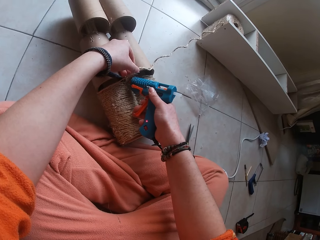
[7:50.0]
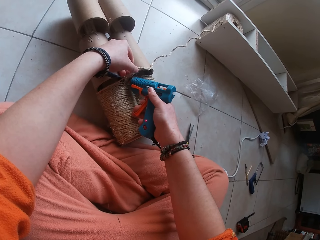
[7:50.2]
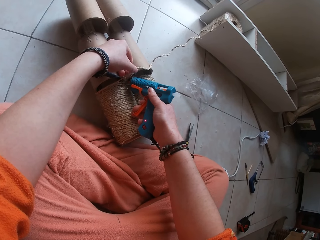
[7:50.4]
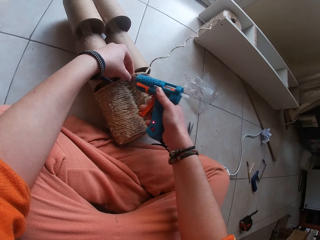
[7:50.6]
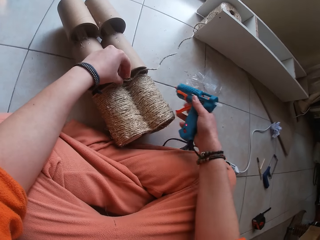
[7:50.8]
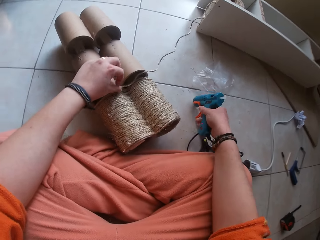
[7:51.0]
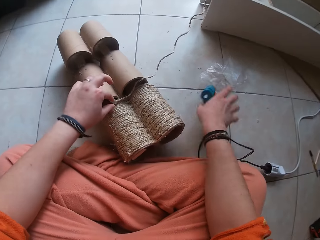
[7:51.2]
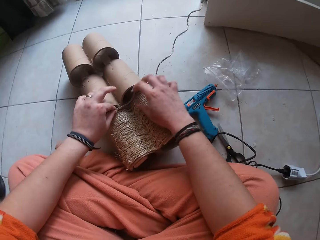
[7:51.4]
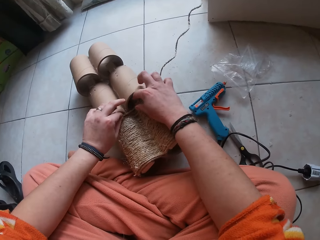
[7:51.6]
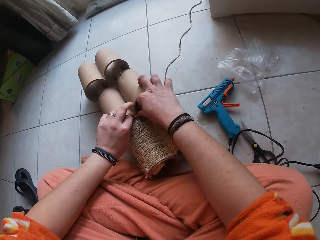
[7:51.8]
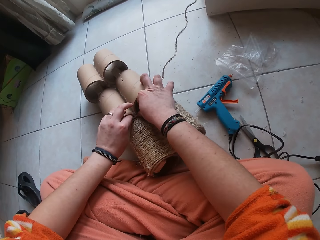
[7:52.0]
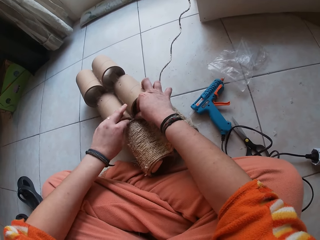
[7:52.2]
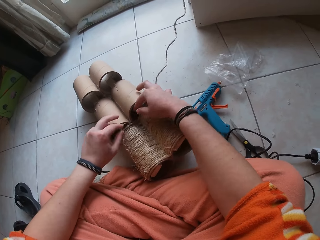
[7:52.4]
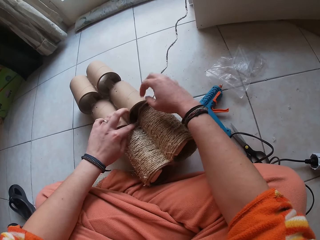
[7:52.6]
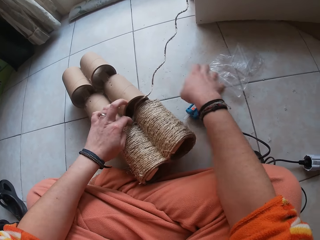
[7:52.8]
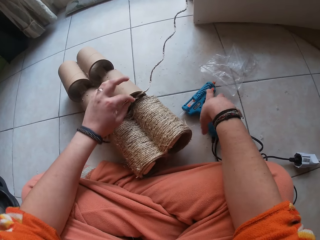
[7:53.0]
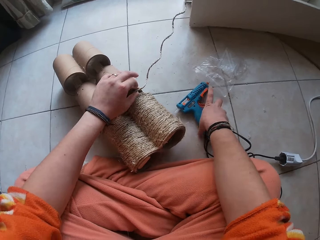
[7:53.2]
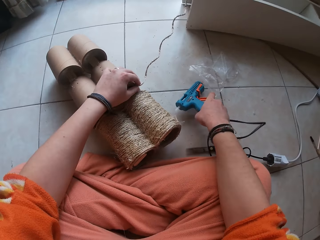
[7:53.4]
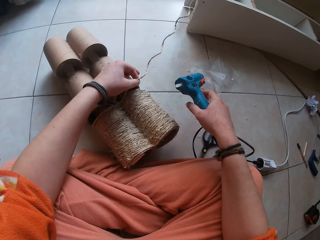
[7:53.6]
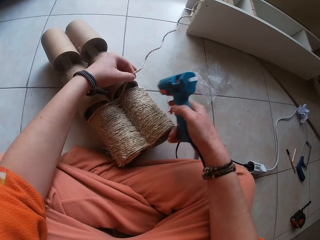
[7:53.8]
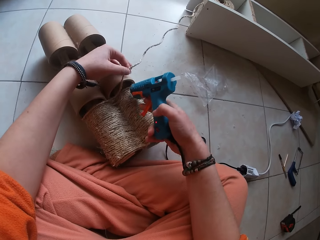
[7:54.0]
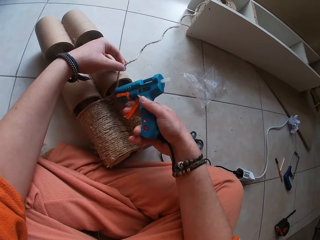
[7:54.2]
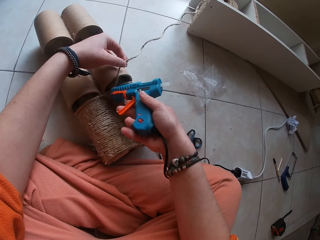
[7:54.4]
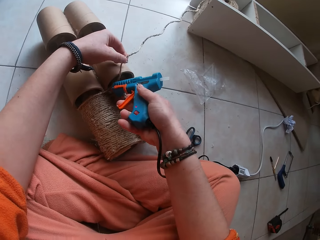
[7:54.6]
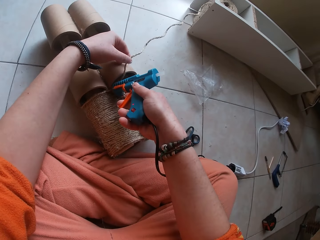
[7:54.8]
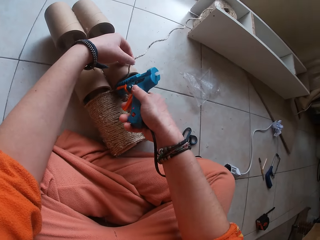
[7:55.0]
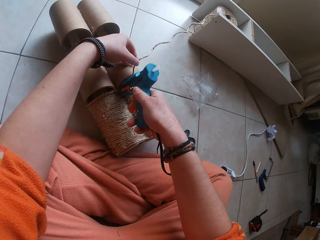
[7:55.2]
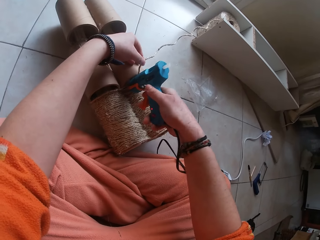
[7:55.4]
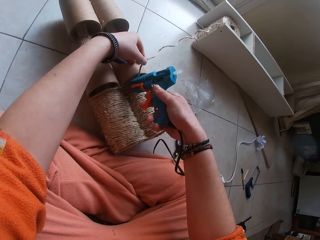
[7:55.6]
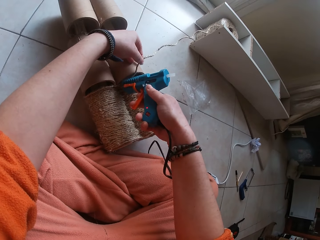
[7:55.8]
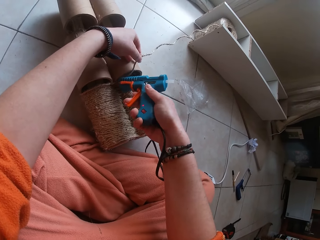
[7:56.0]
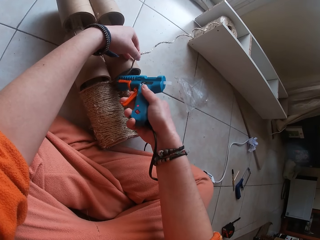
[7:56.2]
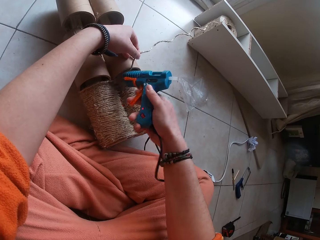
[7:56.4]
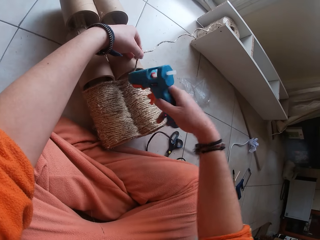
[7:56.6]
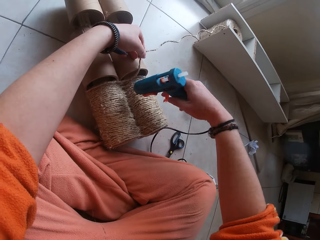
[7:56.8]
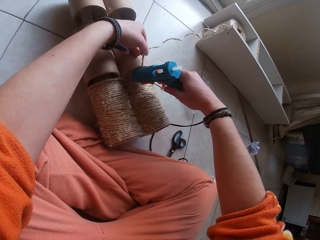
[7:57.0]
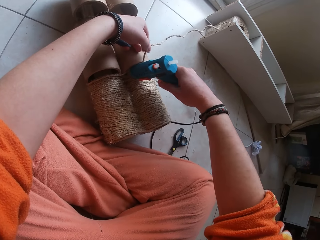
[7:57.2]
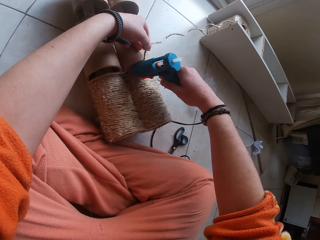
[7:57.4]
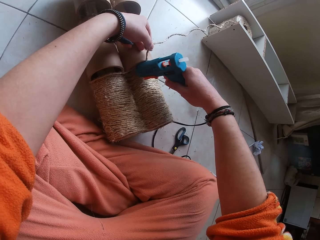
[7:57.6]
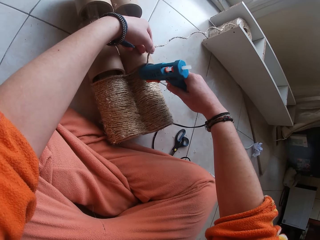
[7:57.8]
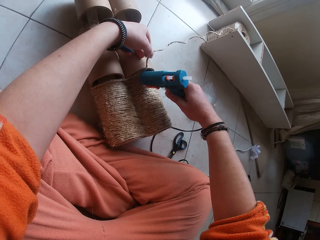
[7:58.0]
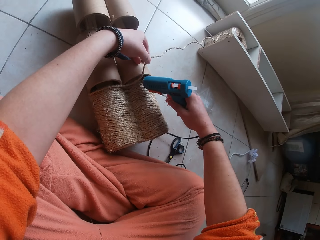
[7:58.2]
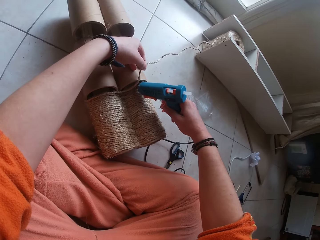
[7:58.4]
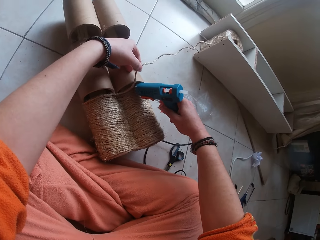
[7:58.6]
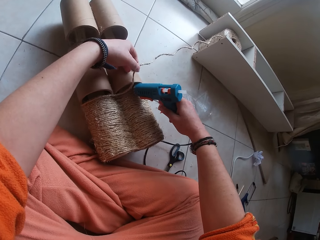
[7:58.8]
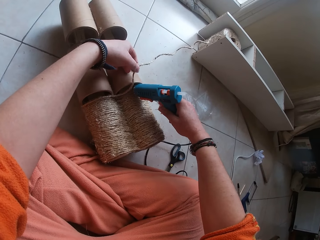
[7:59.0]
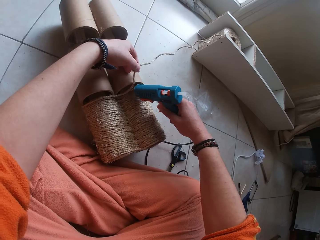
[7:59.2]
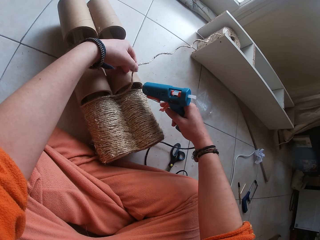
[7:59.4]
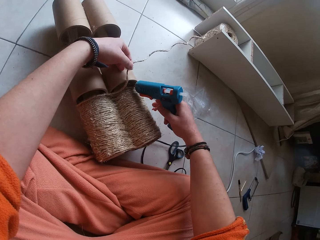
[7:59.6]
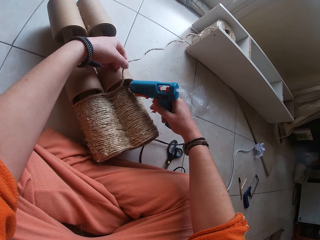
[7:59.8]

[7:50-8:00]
The camera wearer drops the glue gun in her right hand on the floor. She rolls the thread on the craft roll with both hands. She attaches the rope with the glue. She picks the glue gun from the floor with her right hand. She holds the thread on the craft roll with her left hand. She applies glue on the craft roll with the glue gun in her right hand.

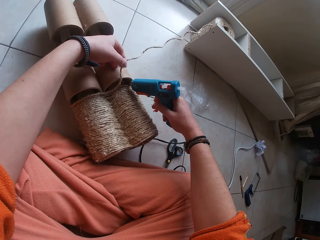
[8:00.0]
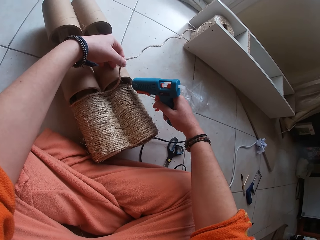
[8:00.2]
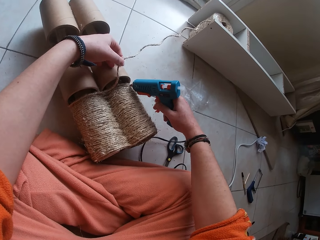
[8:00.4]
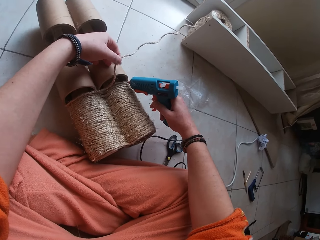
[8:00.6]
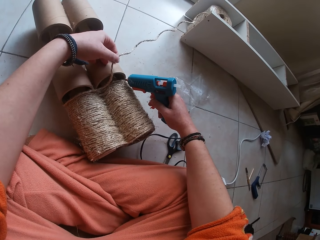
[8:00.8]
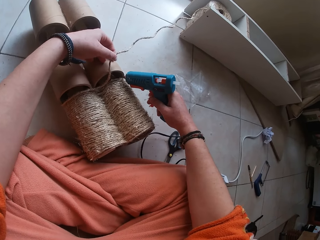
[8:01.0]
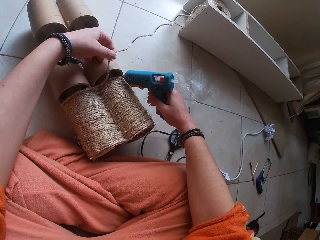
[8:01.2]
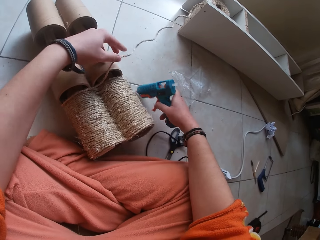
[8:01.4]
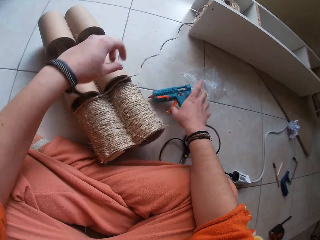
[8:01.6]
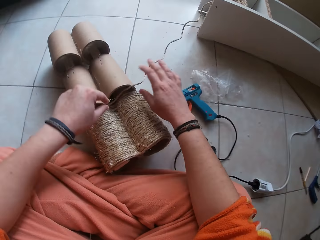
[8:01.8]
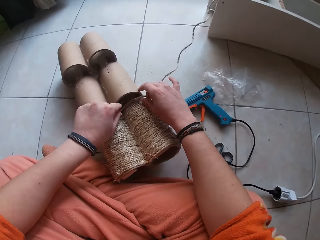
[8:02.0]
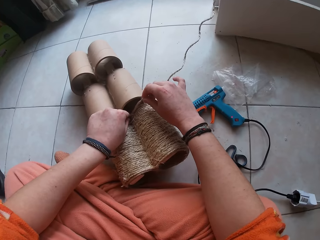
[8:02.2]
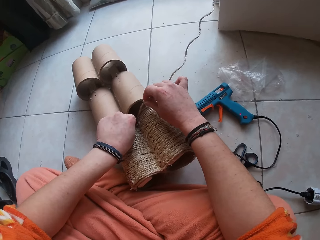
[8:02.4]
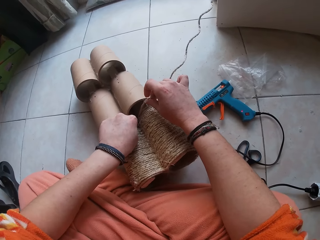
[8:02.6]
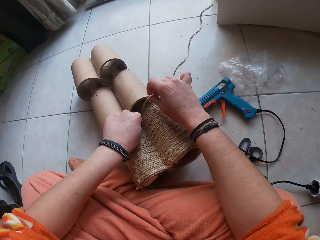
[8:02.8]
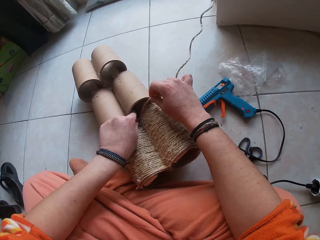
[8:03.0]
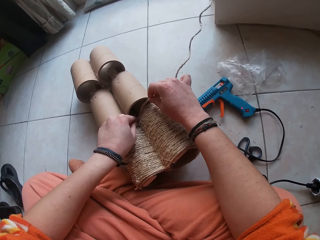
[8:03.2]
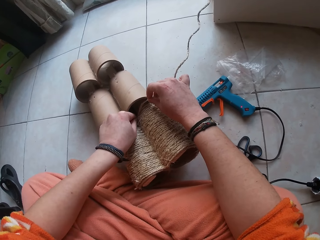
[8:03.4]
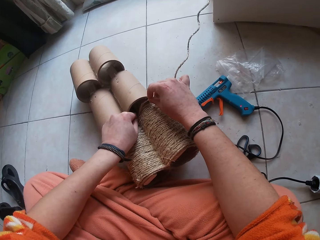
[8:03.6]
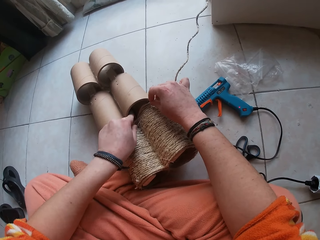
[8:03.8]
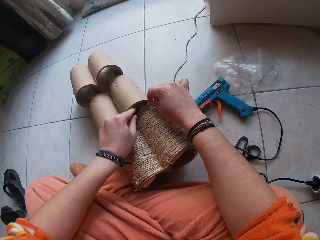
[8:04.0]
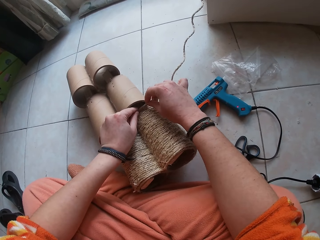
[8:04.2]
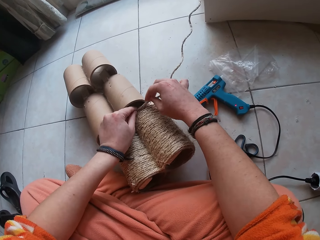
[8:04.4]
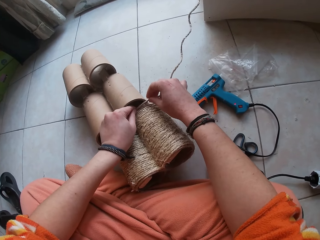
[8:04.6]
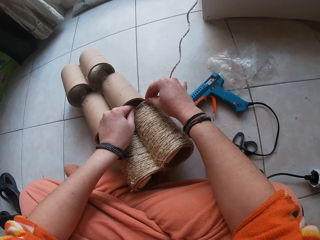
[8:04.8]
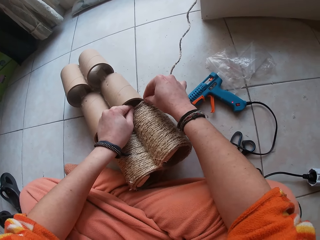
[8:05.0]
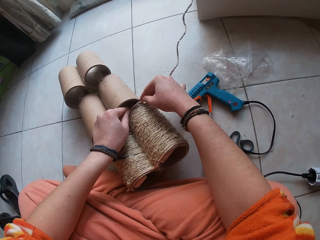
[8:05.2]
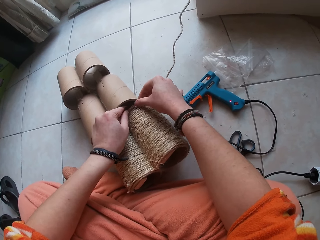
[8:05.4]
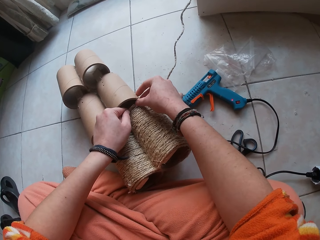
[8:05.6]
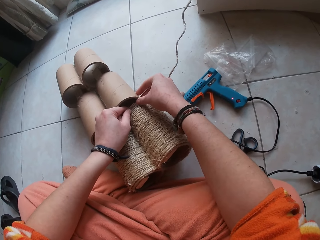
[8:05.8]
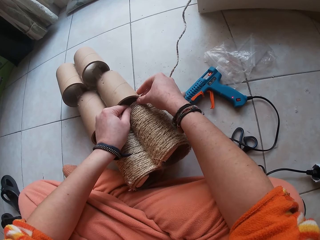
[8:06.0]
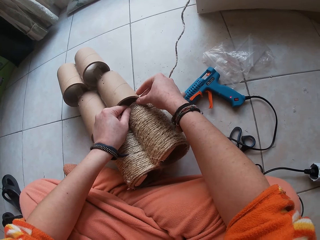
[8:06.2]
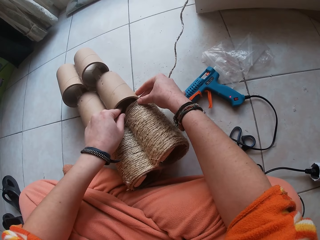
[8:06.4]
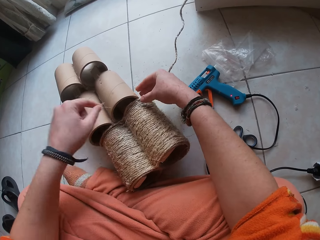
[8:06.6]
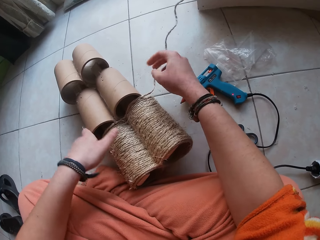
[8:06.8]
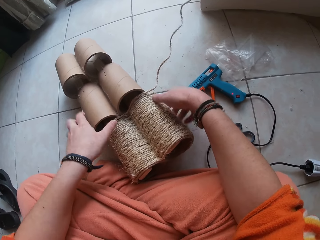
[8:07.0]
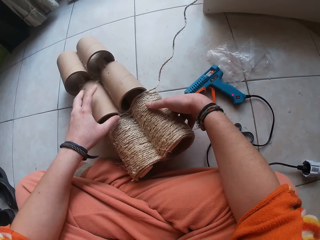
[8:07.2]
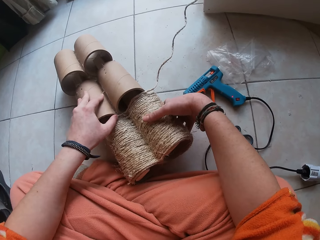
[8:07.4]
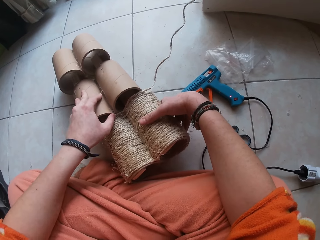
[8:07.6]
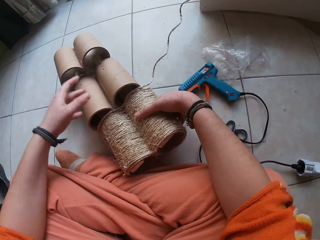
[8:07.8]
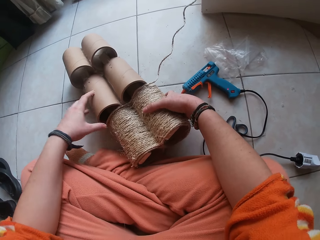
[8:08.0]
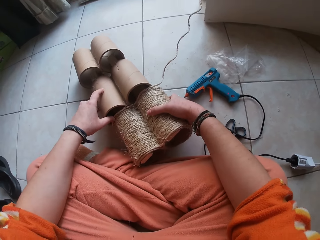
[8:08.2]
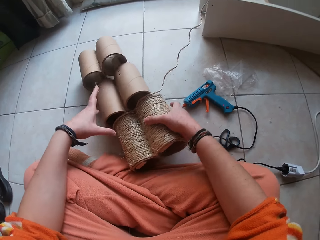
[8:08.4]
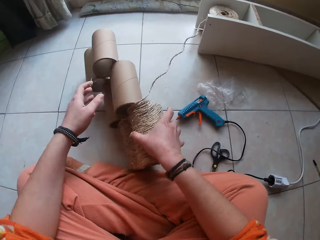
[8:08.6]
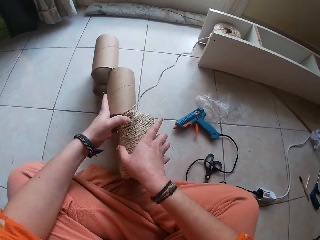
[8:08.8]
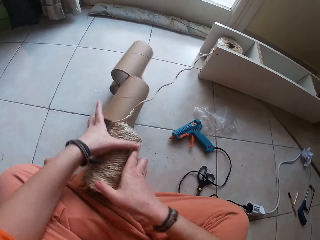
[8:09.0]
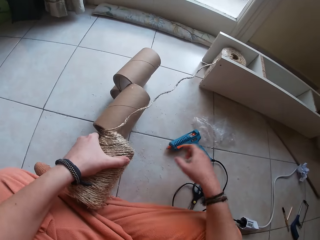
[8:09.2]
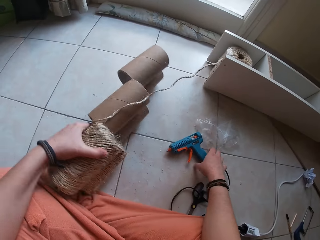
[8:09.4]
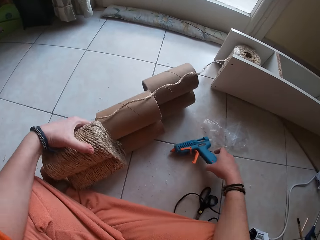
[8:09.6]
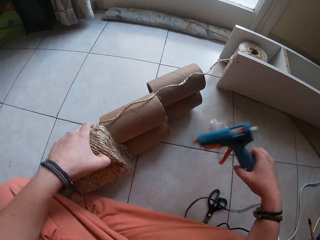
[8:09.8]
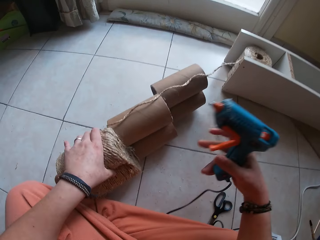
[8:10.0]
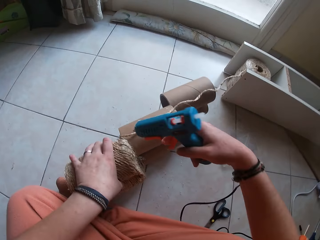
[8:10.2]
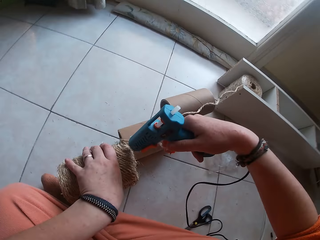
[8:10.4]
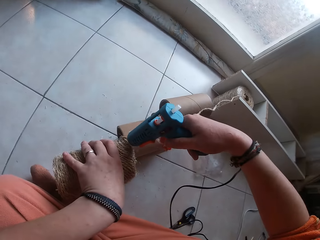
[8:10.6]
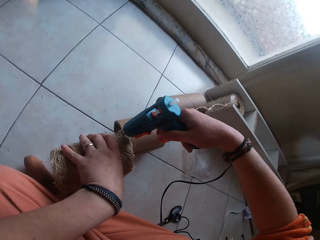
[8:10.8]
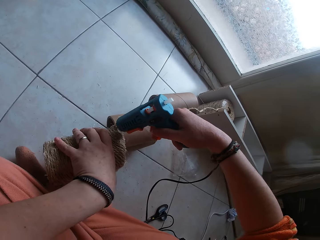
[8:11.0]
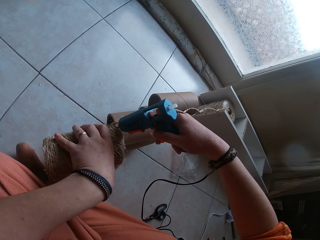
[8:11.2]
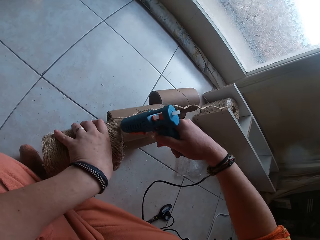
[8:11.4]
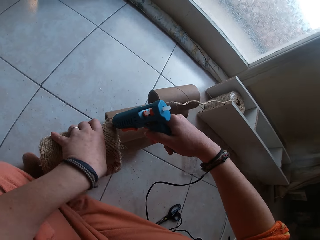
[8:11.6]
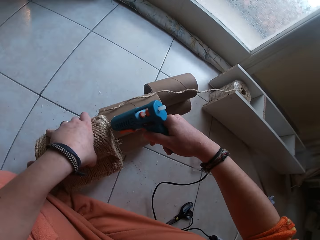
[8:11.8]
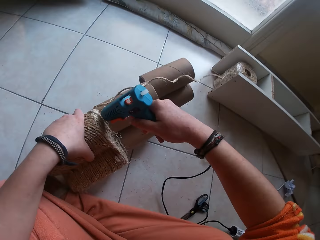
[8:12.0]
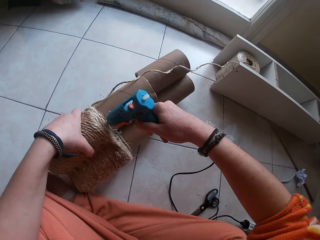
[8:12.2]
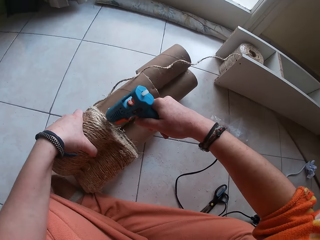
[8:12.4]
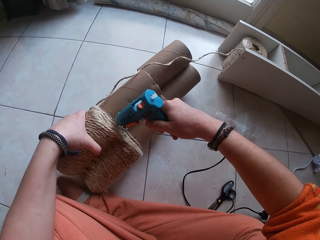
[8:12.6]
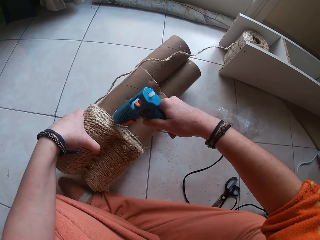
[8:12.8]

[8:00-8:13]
The camera wearer drops the glue gun in her right hand on the floor. She rolls the thread on the craft roll with both hands. She attaches the rope with the glue. She repositions the craft roll with both hands. She picks the glue gun from the floor with her right hand. She holds the craft roll with her left hand. She applies glue on the craft roll with the glue gun in her right hand.
